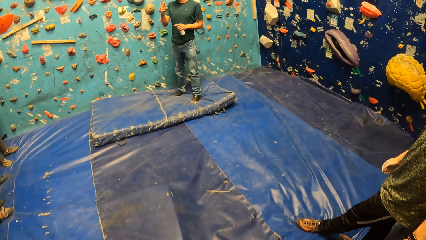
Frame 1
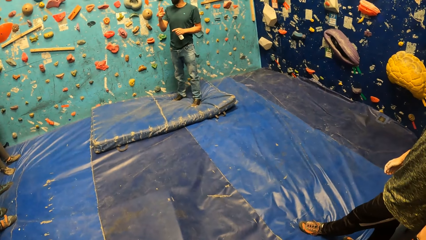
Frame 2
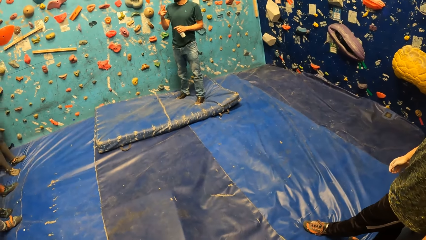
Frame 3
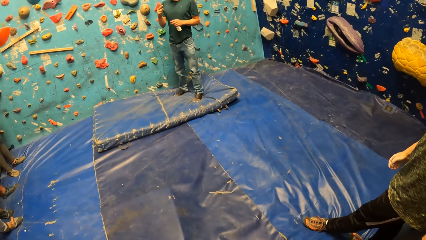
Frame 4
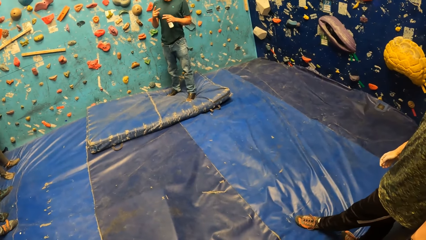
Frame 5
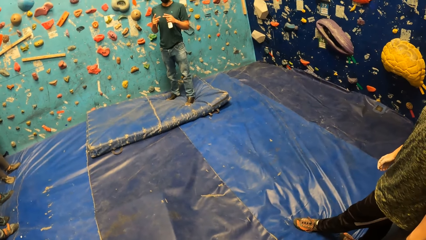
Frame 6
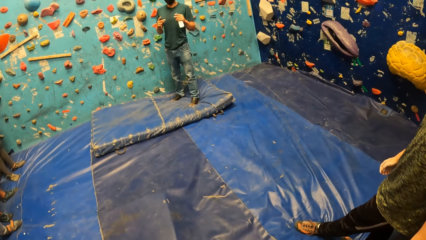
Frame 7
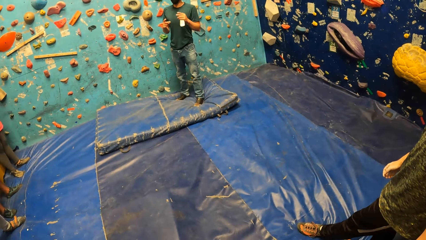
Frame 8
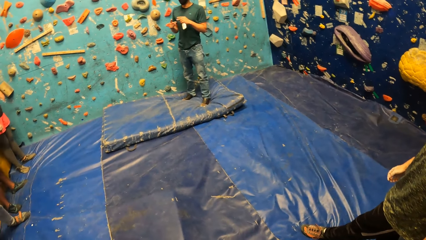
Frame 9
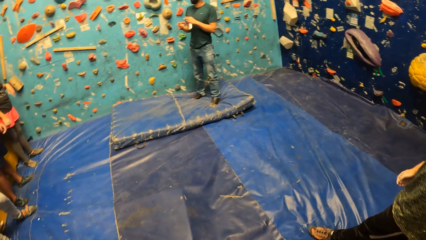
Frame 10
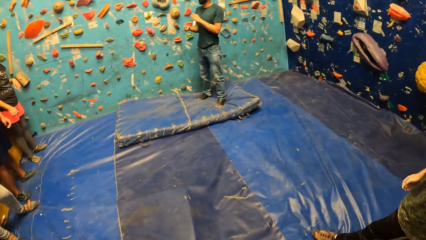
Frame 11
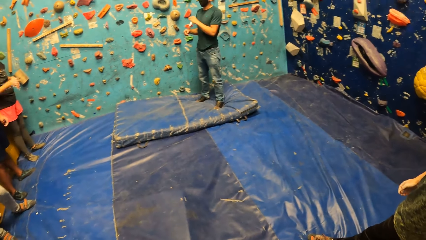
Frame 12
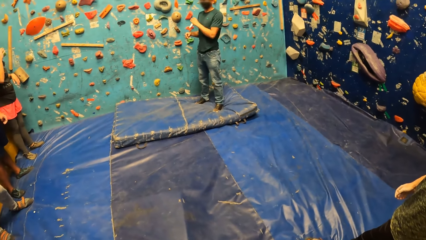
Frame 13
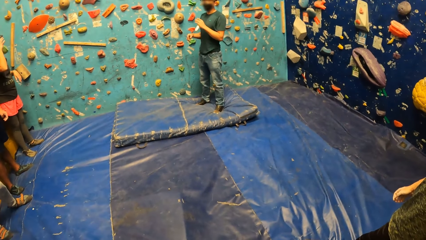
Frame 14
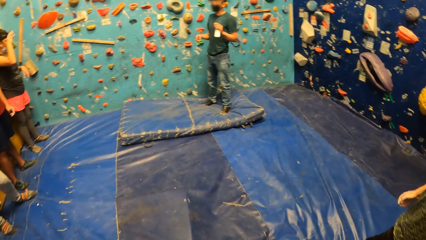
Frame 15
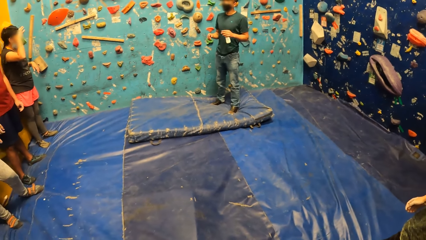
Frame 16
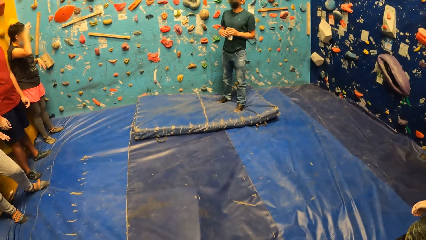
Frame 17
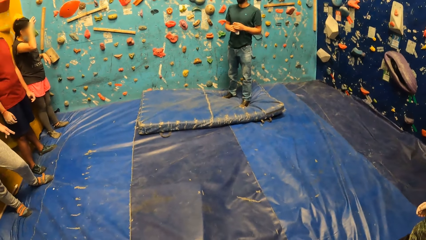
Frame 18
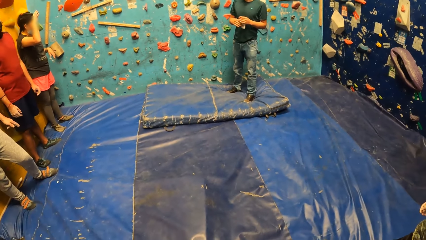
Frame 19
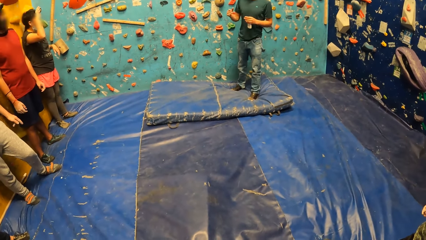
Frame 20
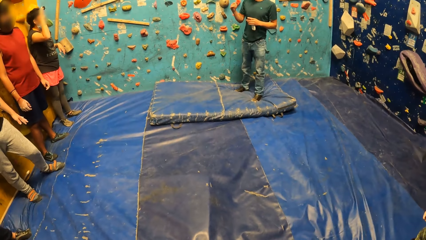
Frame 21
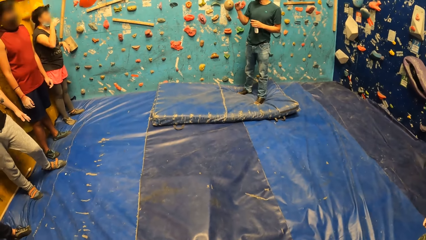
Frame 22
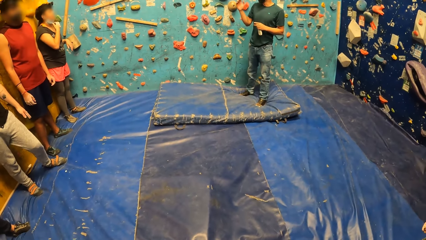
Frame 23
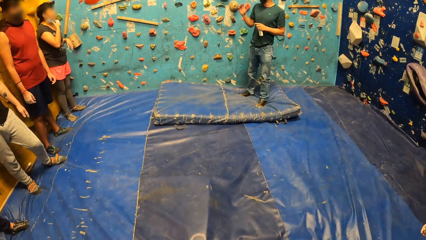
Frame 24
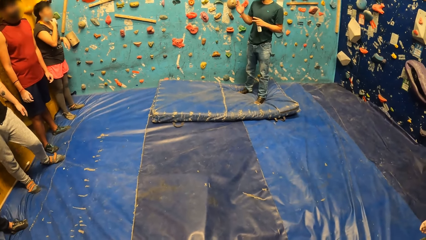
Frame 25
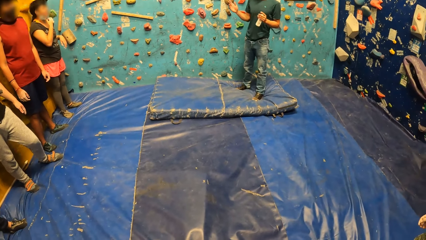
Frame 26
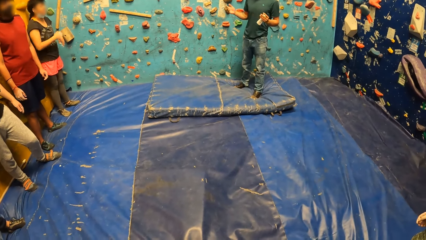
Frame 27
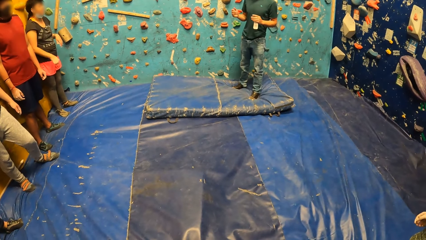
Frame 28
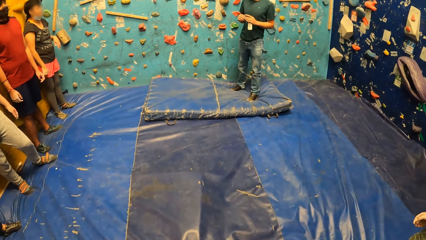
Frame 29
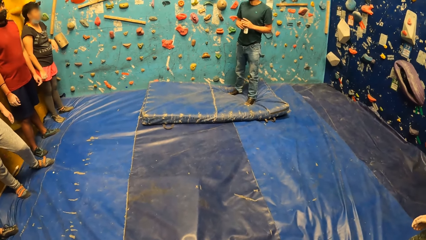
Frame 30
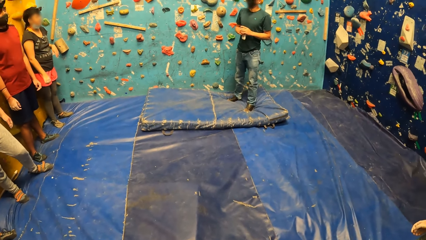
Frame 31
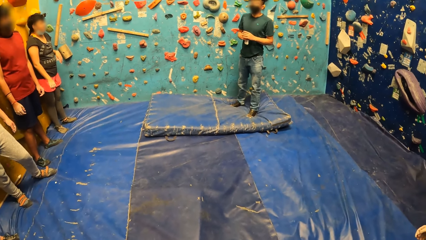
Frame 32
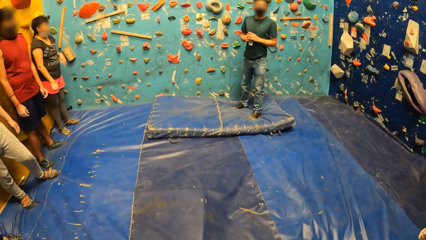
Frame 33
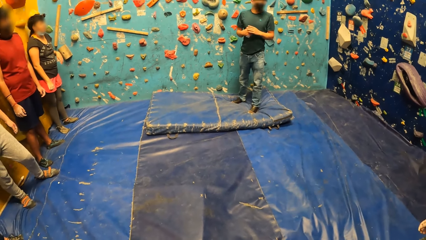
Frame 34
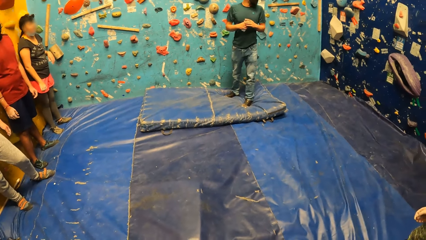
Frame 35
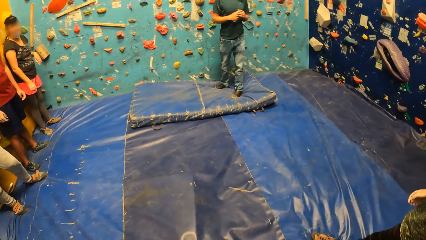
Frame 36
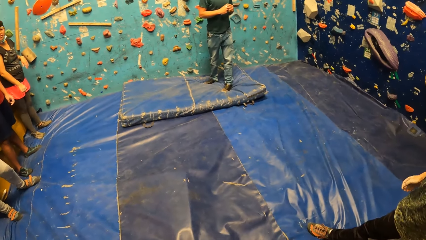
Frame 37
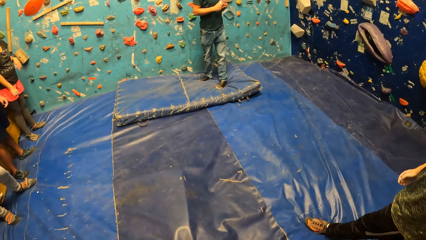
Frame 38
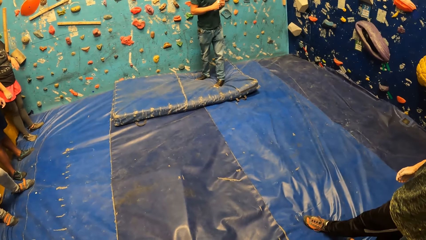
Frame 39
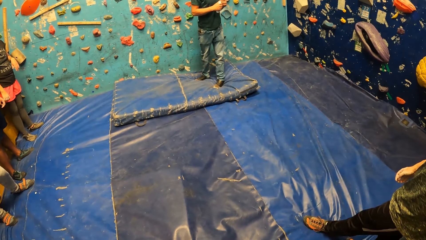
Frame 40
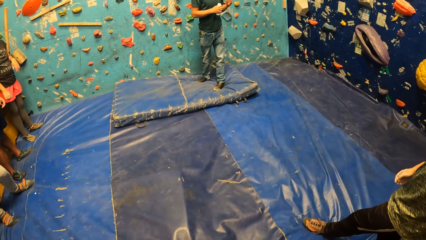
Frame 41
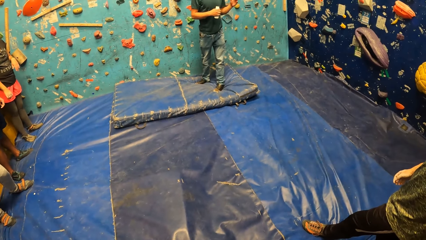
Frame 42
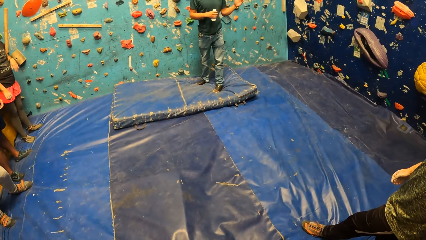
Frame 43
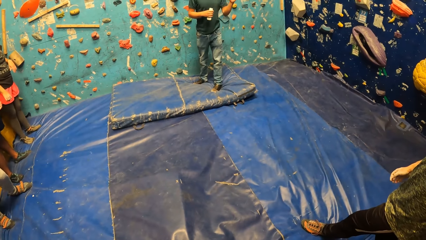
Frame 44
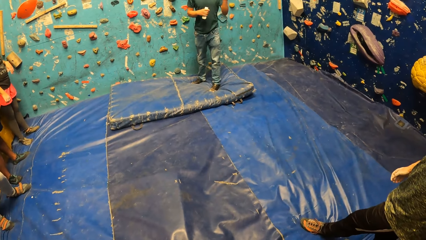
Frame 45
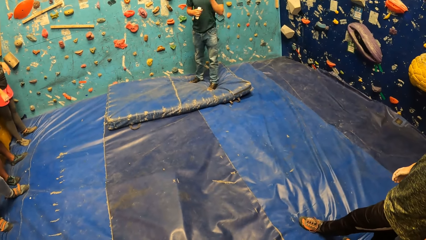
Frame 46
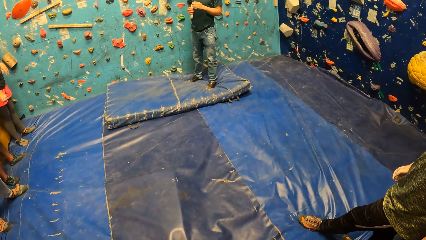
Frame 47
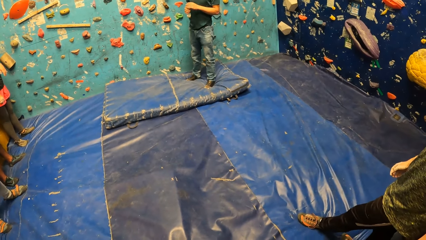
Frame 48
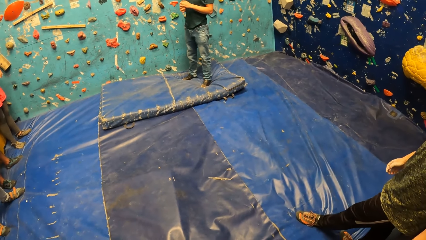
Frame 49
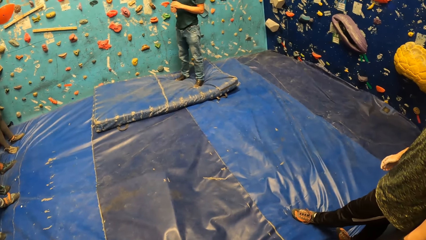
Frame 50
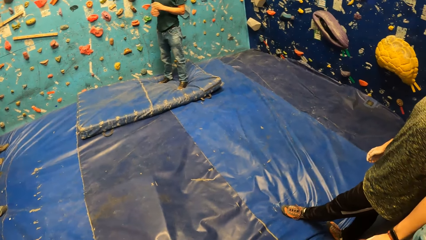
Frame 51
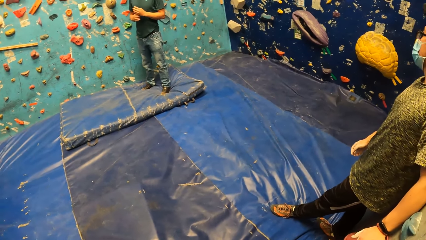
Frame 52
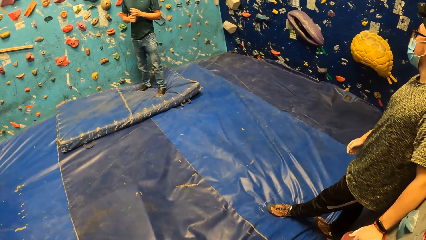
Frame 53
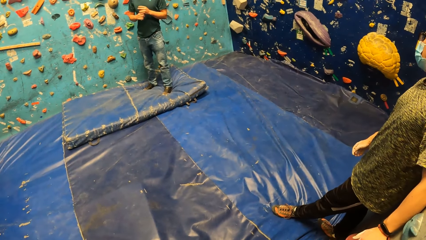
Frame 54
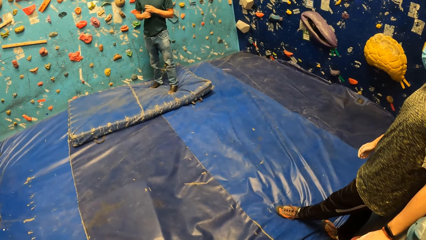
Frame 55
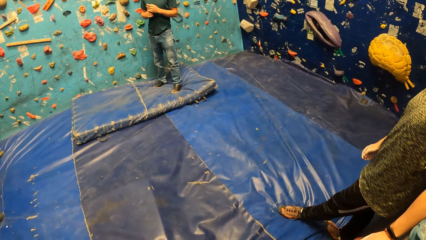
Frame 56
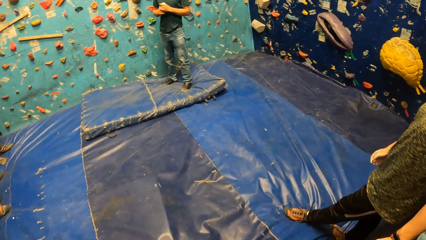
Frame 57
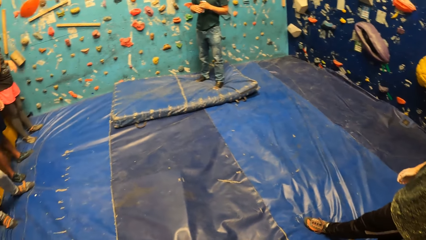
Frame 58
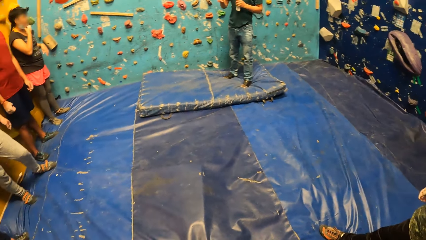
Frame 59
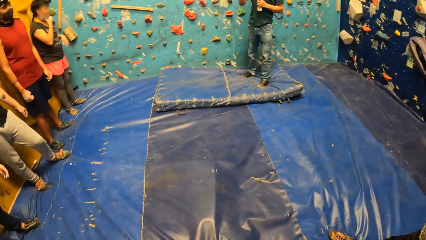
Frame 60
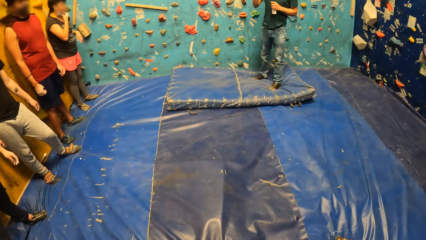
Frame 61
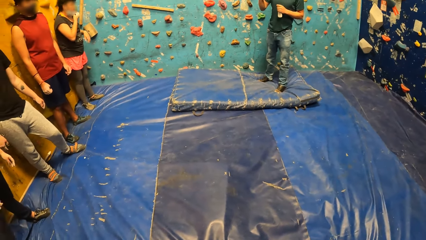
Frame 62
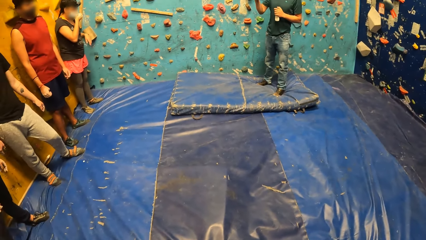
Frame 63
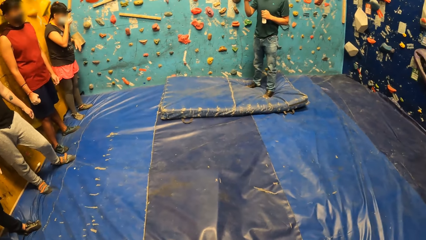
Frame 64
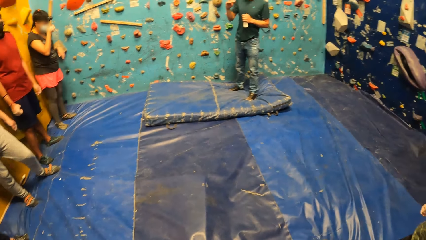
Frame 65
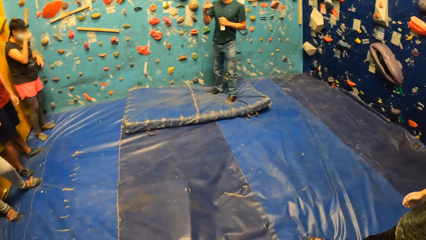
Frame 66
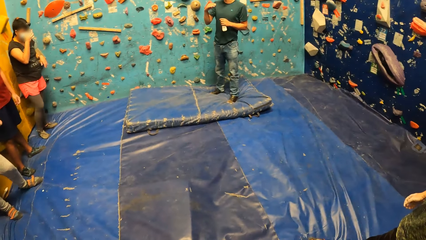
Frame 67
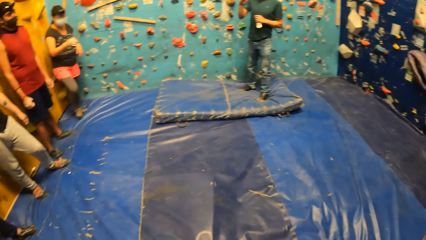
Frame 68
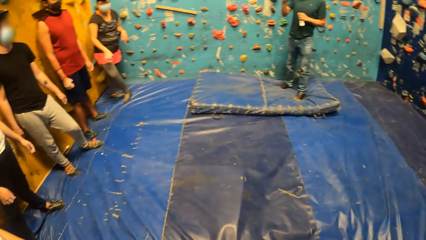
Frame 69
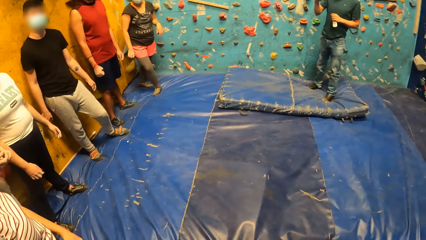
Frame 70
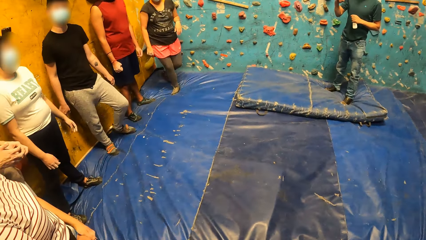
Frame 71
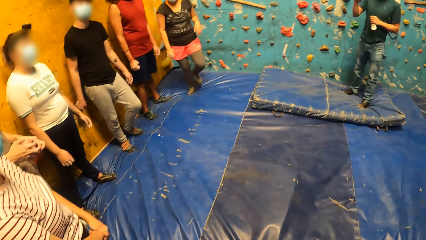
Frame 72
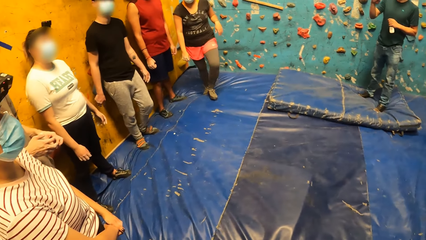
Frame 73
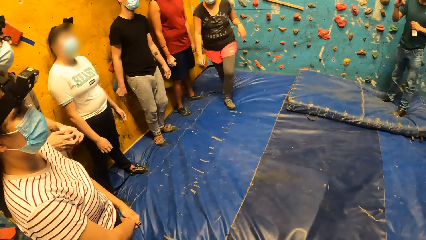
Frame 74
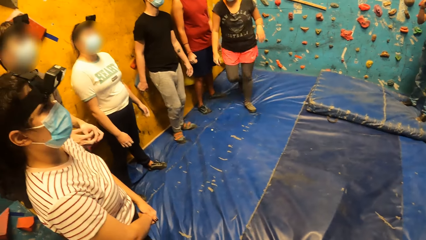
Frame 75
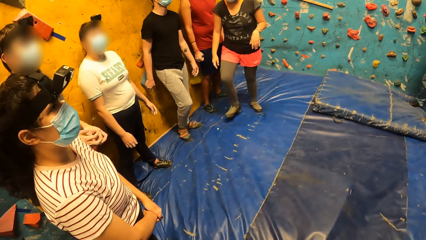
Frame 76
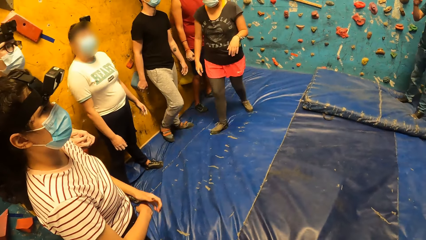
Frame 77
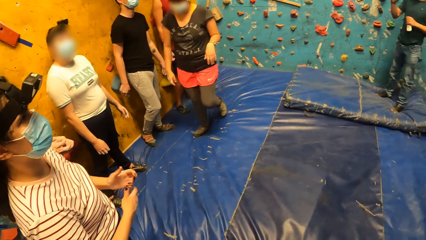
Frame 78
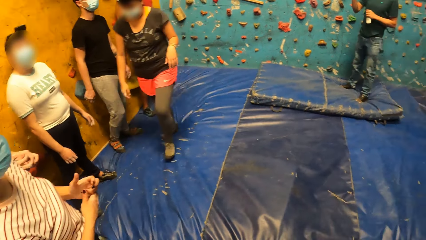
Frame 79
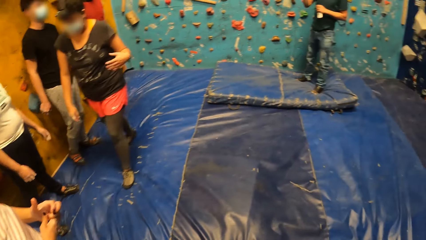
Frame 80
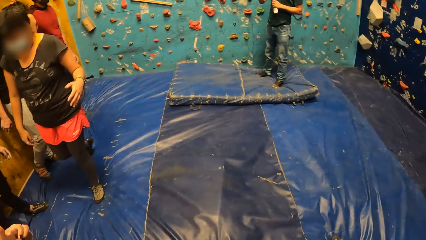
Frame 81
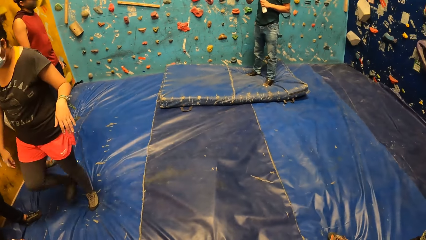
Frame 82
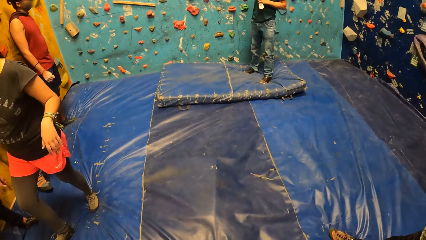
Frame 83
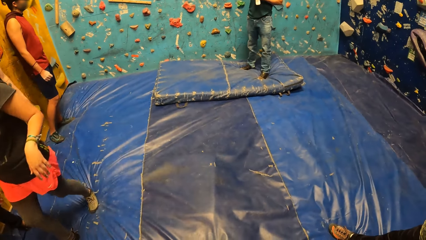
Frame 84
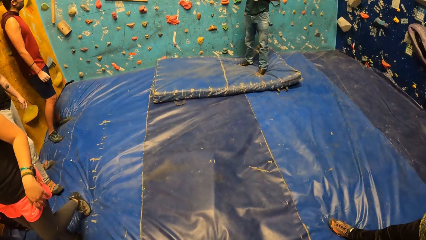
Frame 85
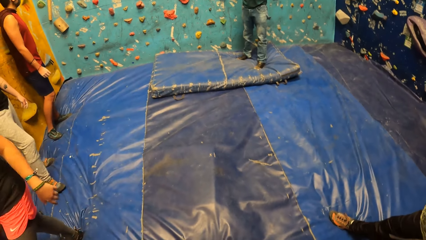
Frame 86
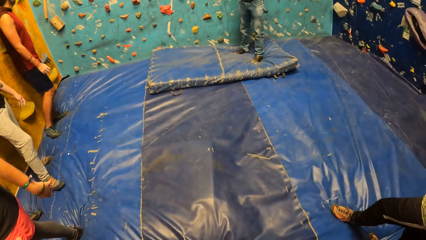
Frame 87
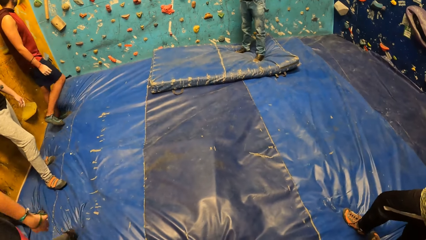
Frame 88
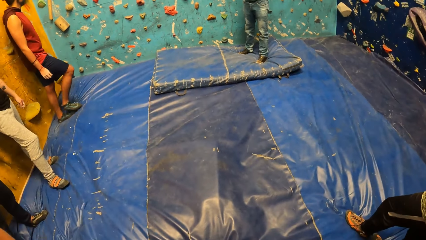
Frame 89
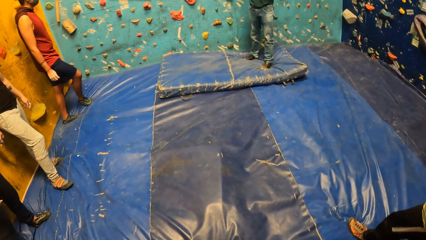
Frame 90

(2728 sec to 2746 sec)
A person points up. A woman touches the forehead. The man holds the bottle of lotion with both hands. He holds the bottle of lotion with his left hand. The woman holds a face mask on her face with her right hand. The woman adjusts the face mask and puts the hand down. The man holds the bottle of lotion with both hands. He holds the bottle of lotion with his right hand. He holds the bottle of lotion with both hands. The camera wearer looks around. The man holds the bottle of lotion with his left hand. The woman pulls up the face mask on her face with her right hand. The woman wears the face mask and walks around. Another person touches the fingers.
